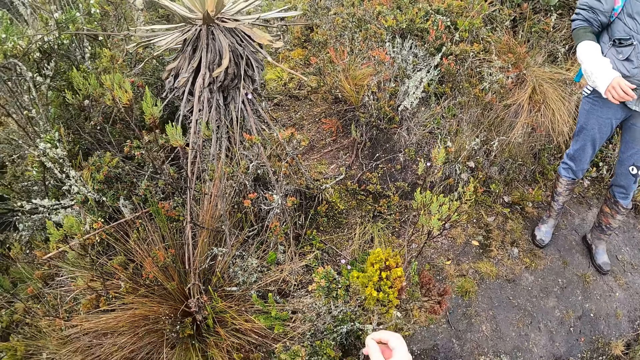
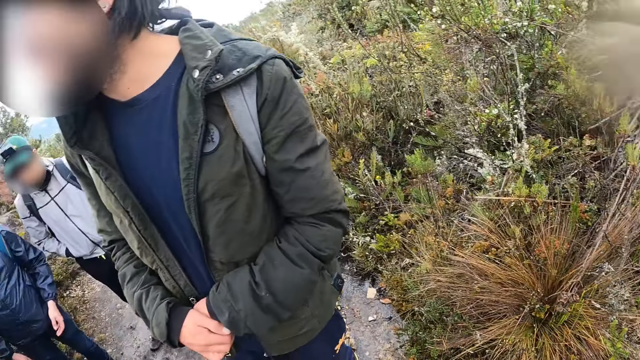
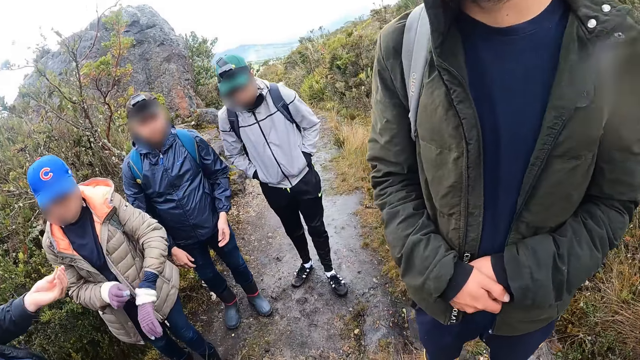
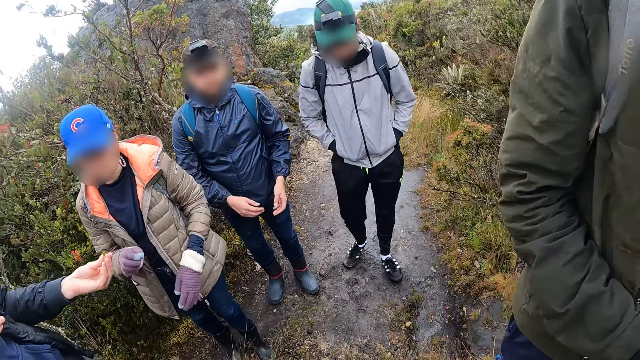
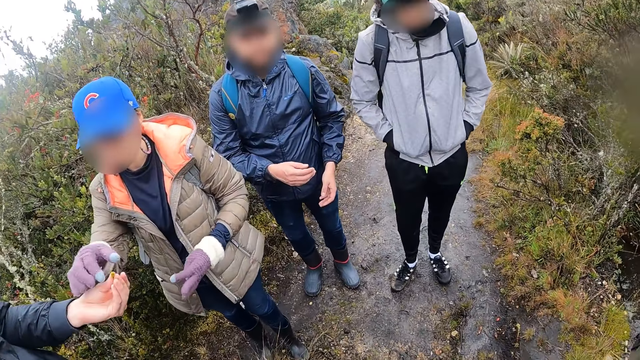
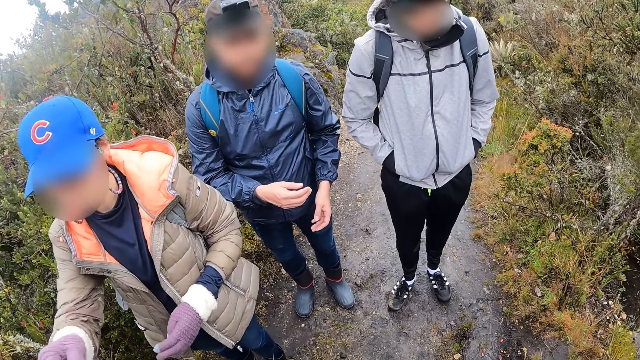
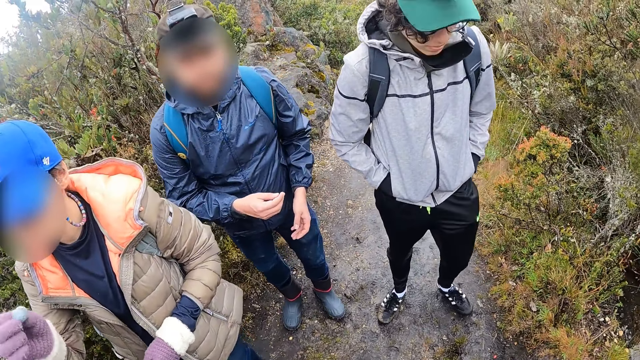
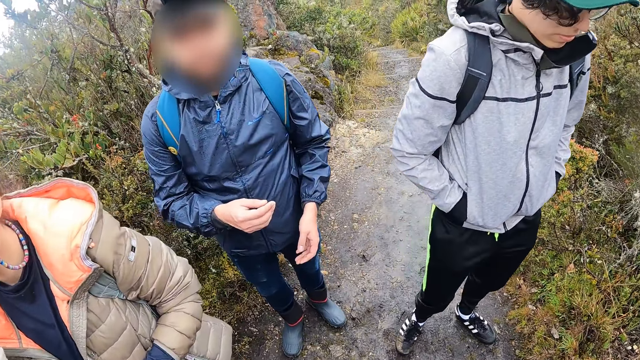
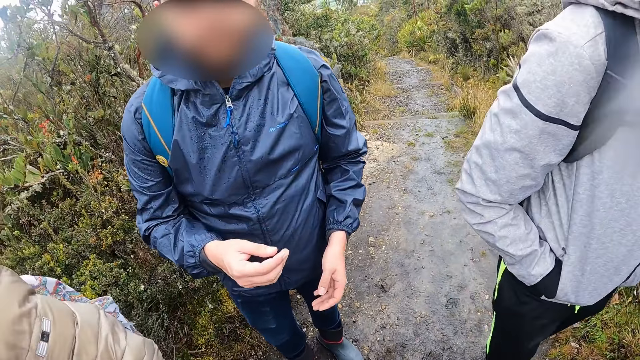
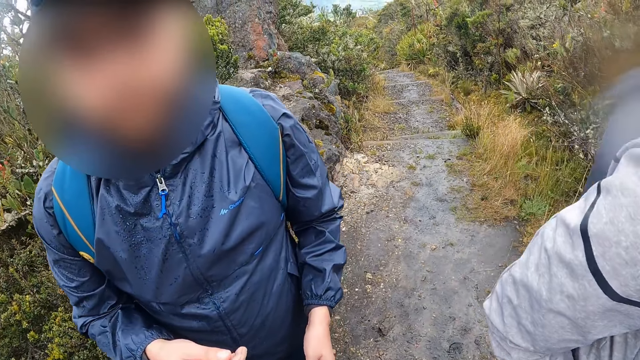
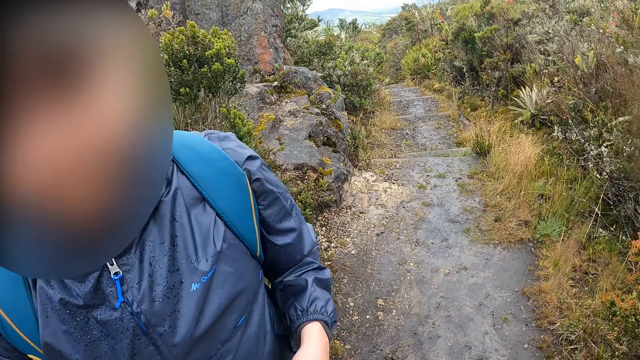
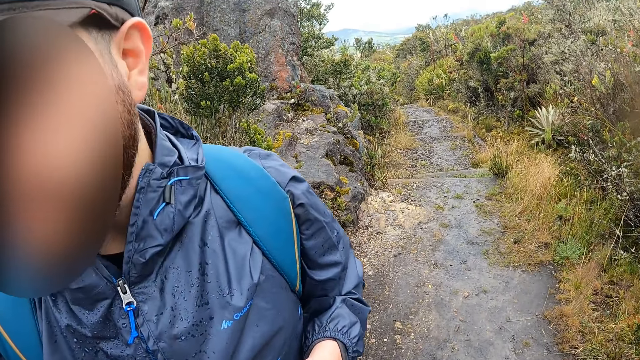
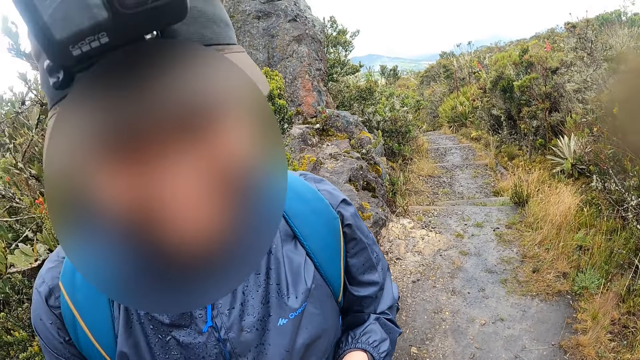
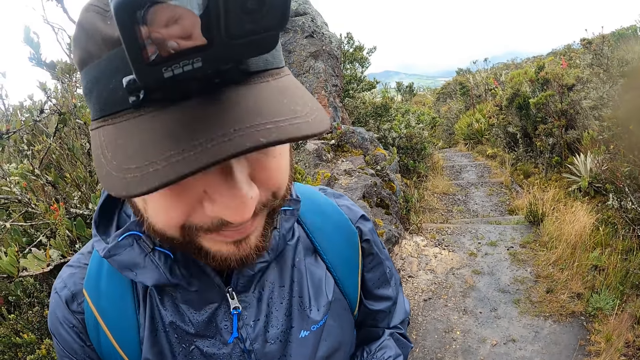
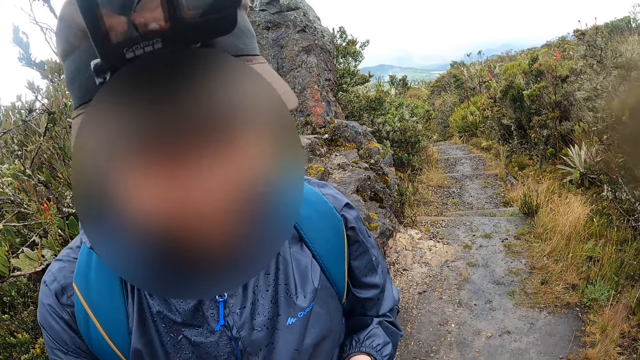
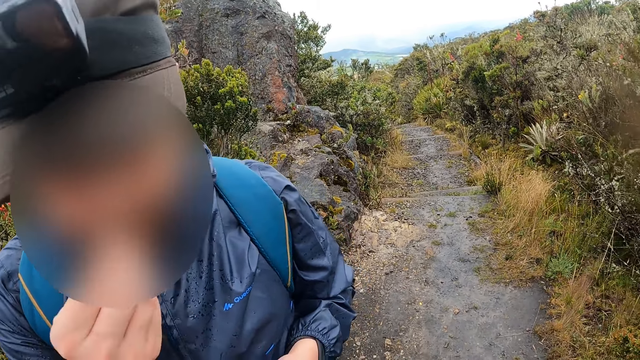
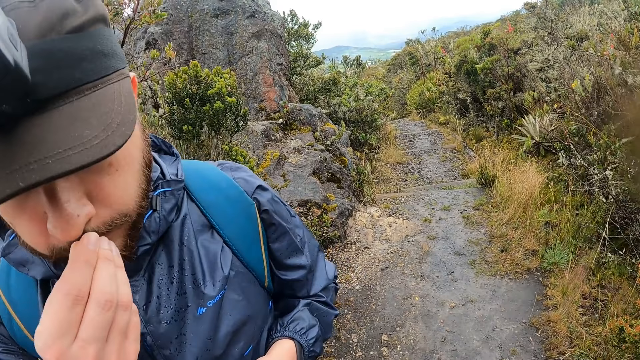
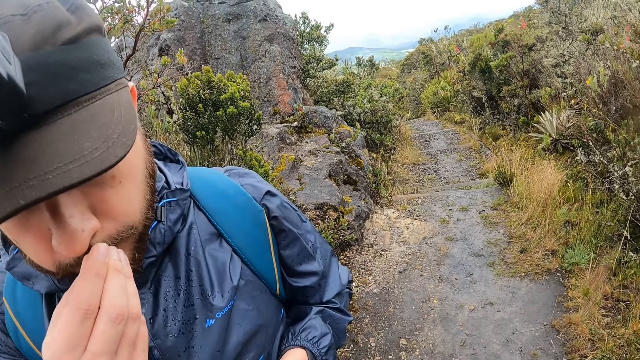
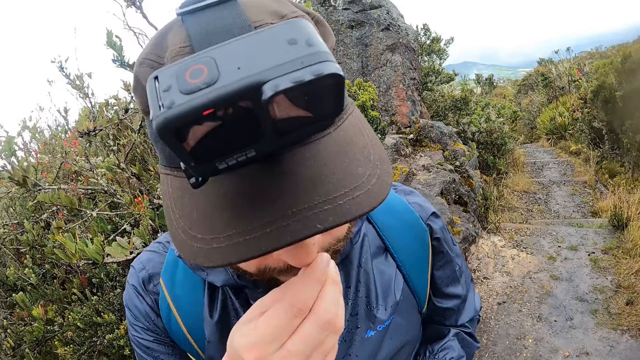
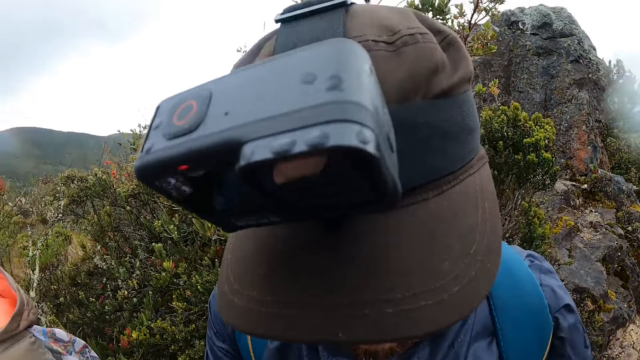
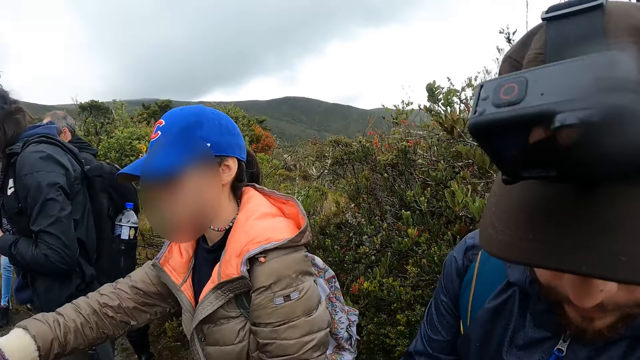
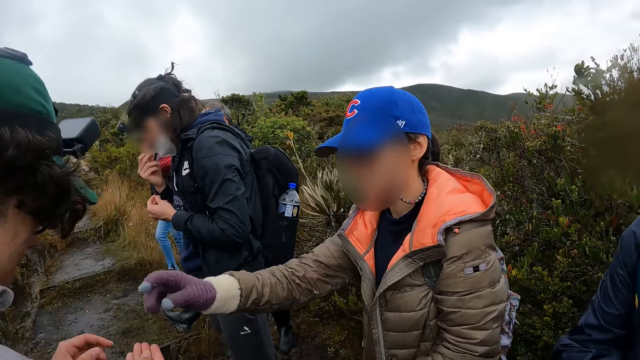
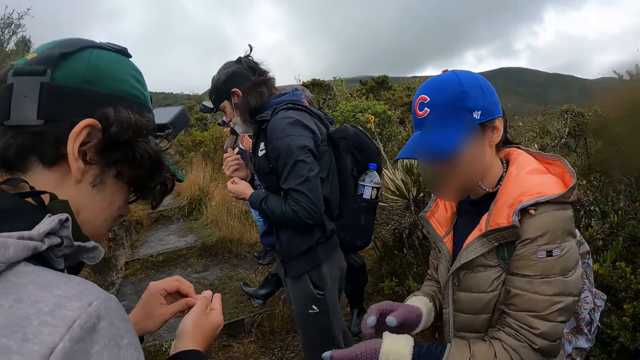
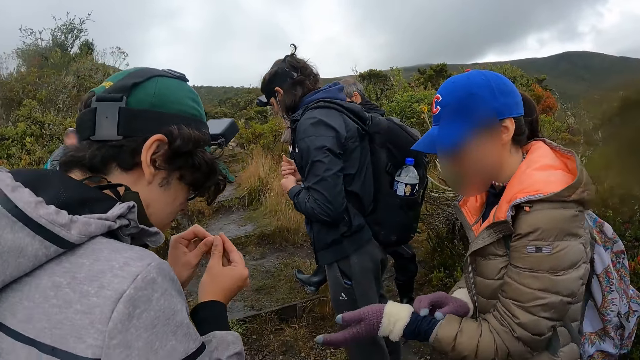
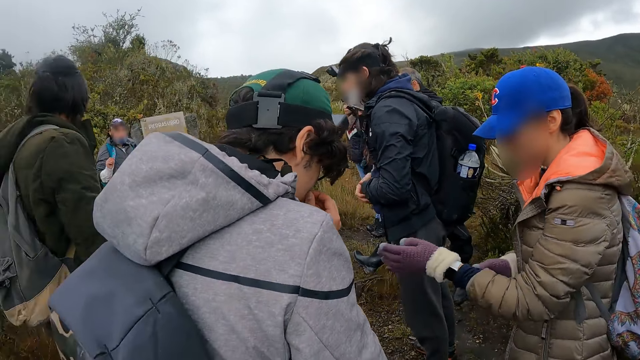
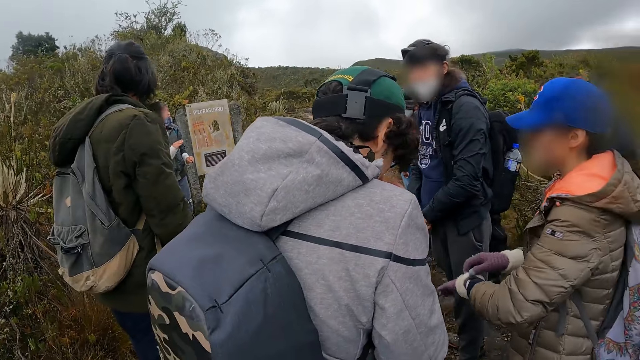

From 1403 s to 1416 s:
The camera wearer holds a plant with her right hand. She looks around. A man gives something to a woman. The camera wearer interacts with another man. A third man smells something.

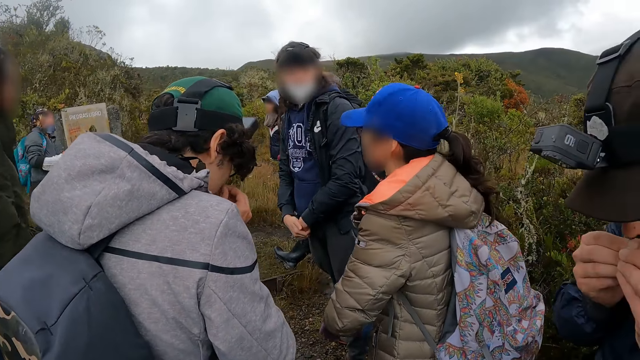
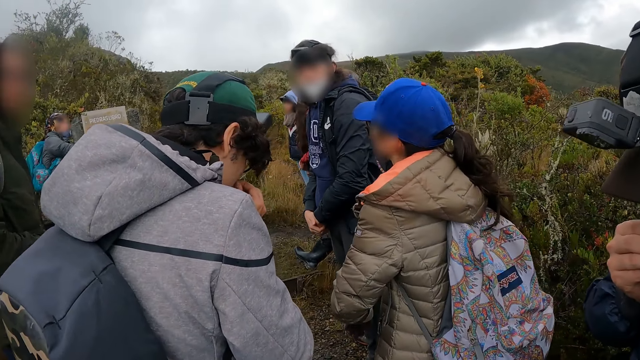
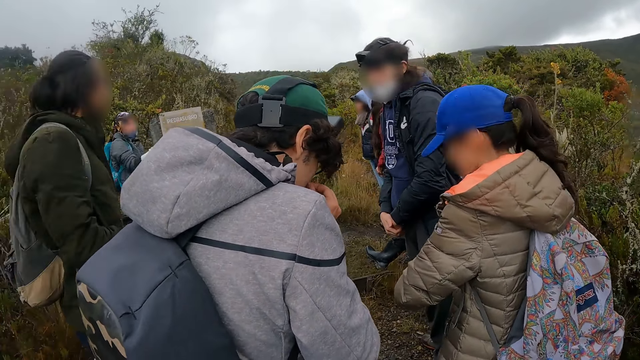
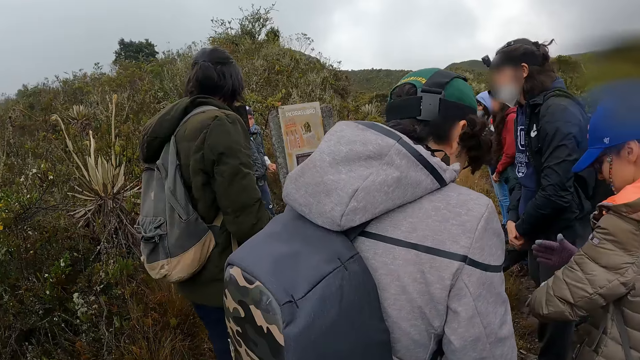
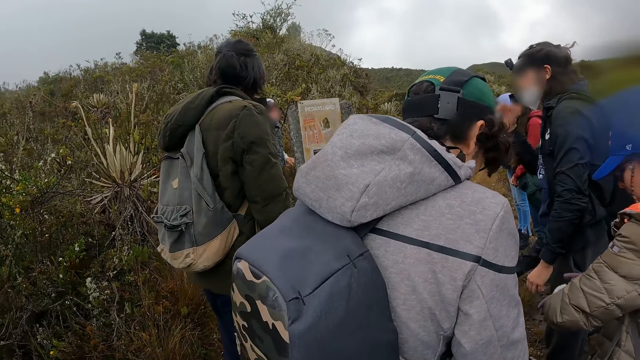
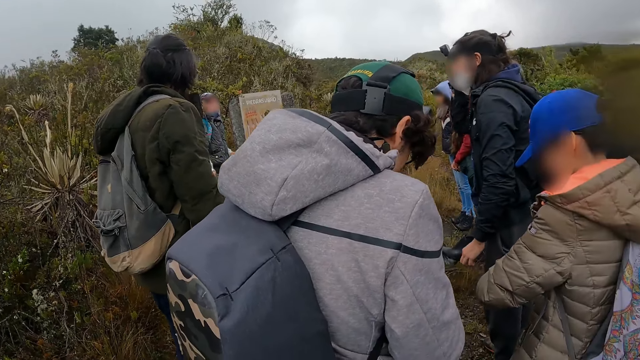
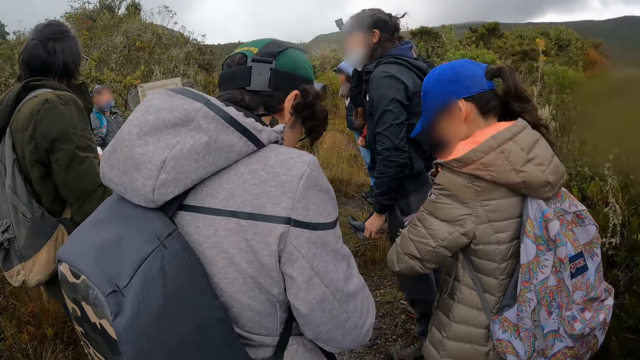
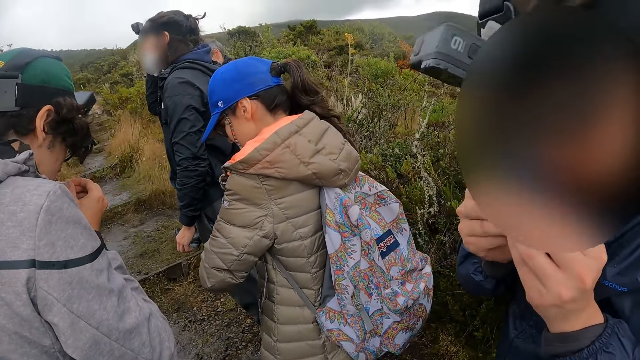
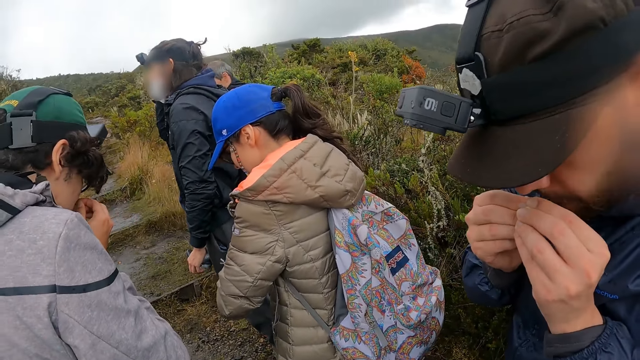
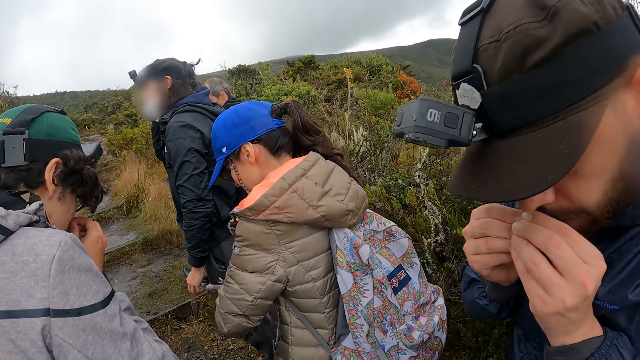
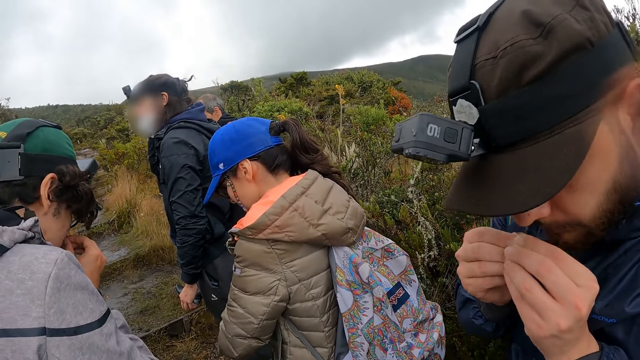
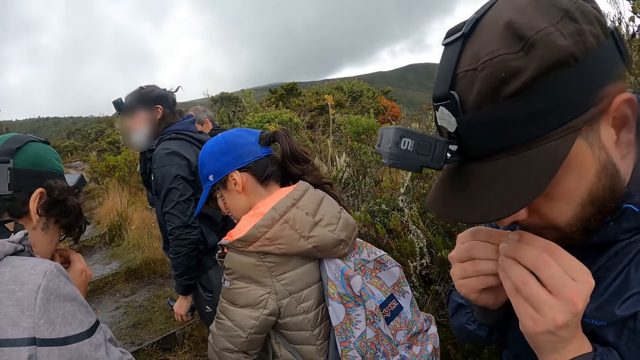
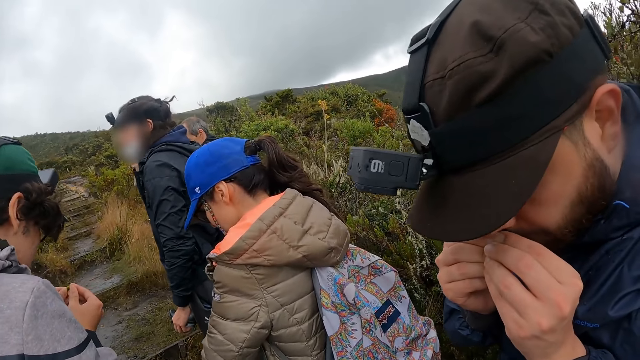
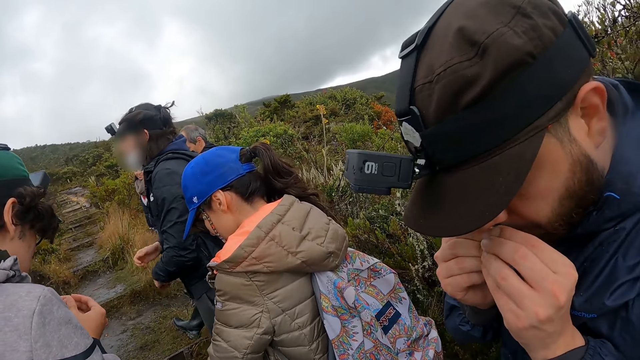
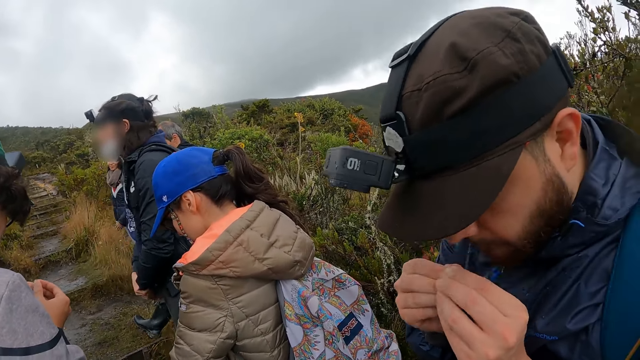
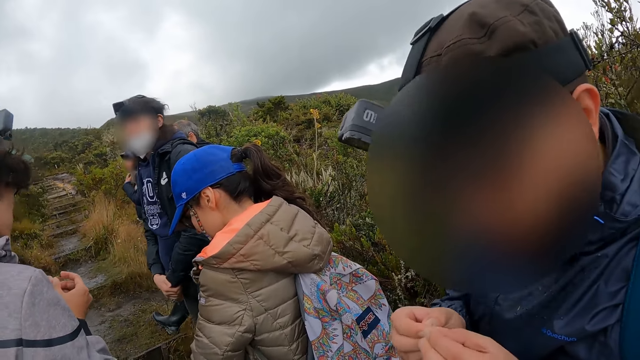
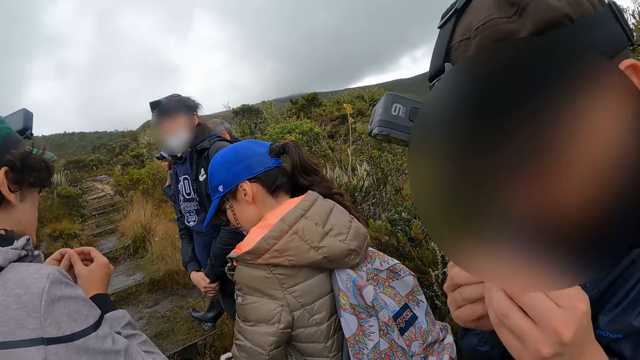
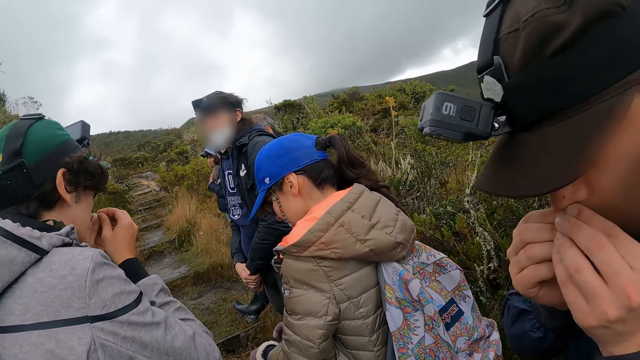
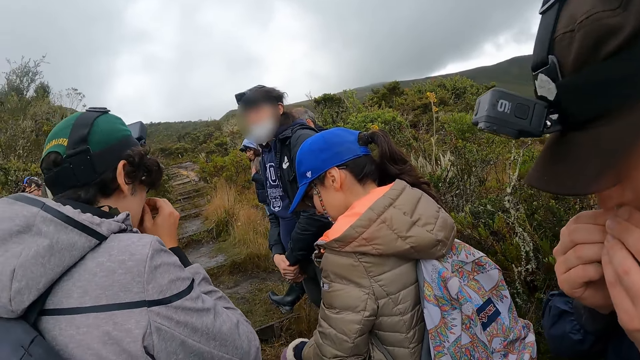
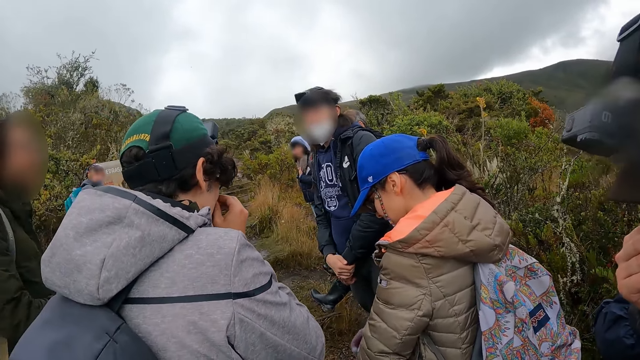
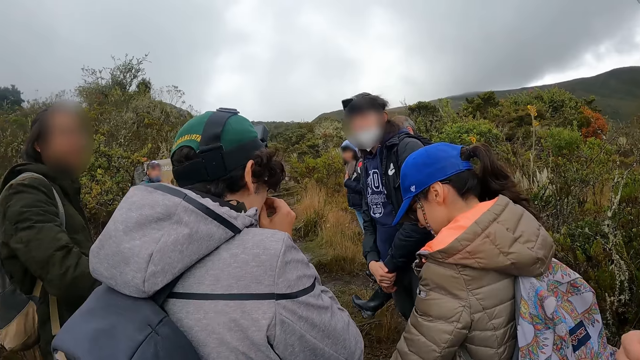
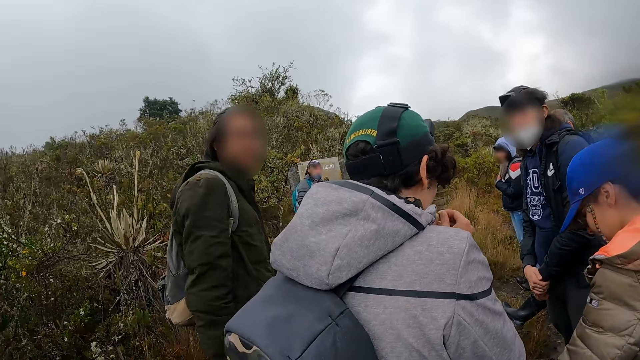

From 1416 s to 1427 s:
A man smells.
